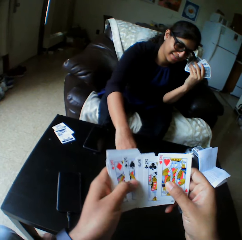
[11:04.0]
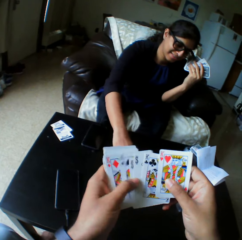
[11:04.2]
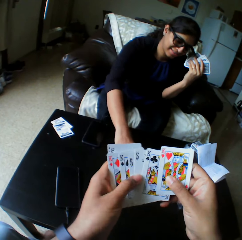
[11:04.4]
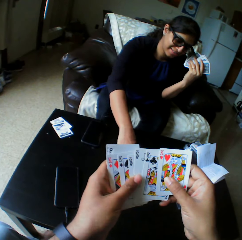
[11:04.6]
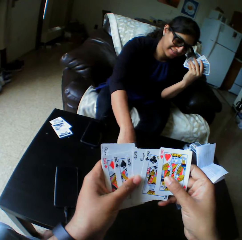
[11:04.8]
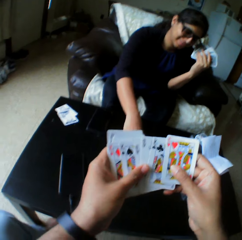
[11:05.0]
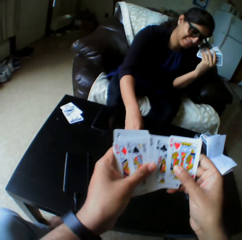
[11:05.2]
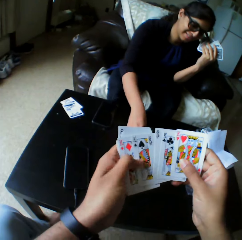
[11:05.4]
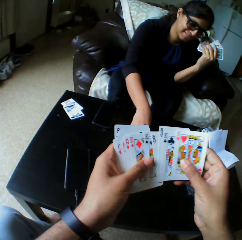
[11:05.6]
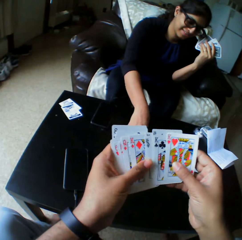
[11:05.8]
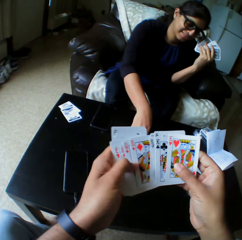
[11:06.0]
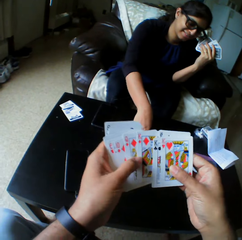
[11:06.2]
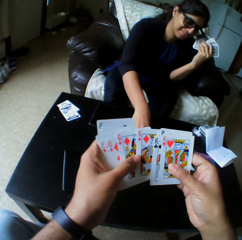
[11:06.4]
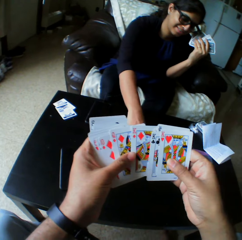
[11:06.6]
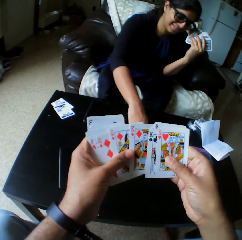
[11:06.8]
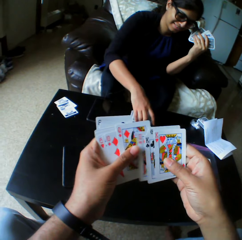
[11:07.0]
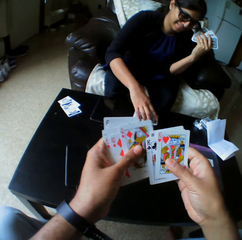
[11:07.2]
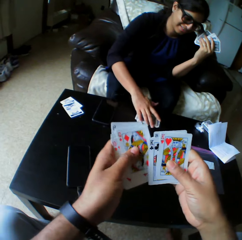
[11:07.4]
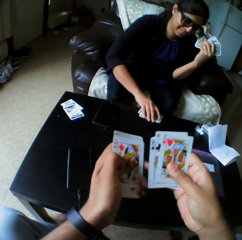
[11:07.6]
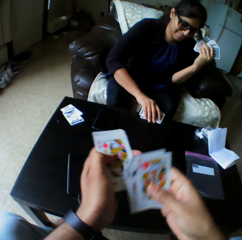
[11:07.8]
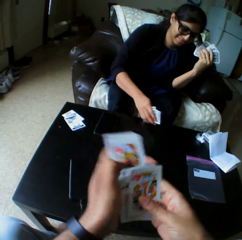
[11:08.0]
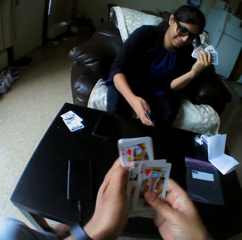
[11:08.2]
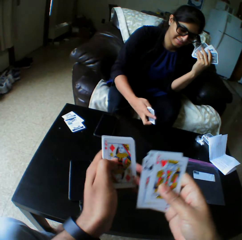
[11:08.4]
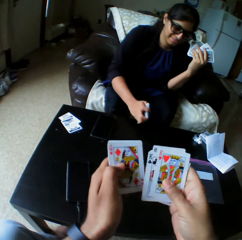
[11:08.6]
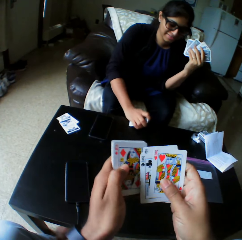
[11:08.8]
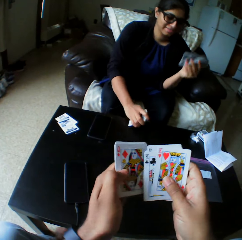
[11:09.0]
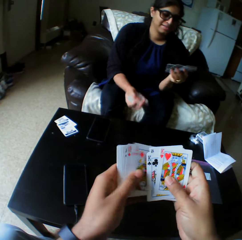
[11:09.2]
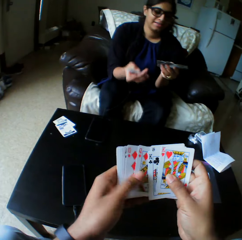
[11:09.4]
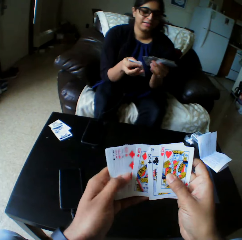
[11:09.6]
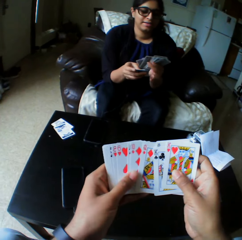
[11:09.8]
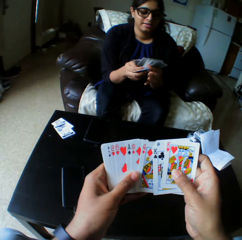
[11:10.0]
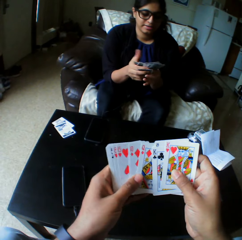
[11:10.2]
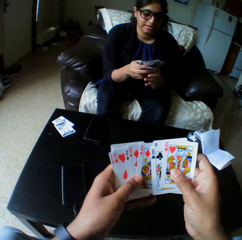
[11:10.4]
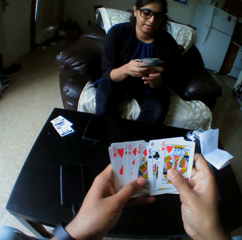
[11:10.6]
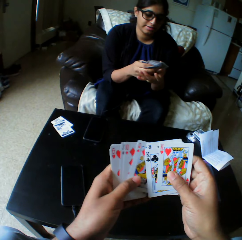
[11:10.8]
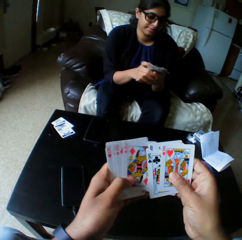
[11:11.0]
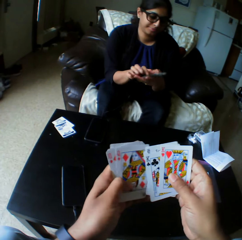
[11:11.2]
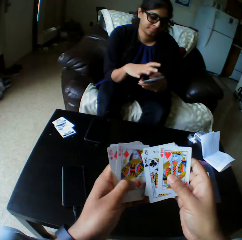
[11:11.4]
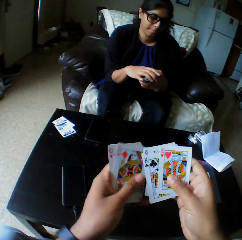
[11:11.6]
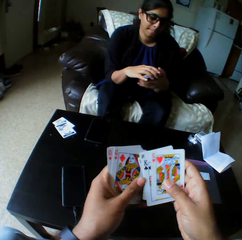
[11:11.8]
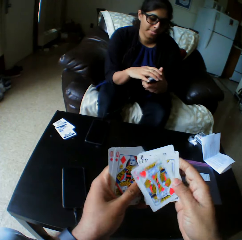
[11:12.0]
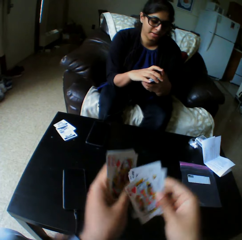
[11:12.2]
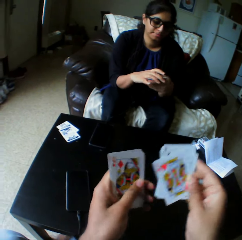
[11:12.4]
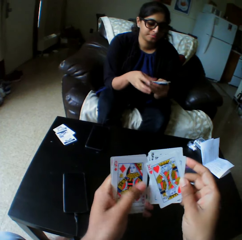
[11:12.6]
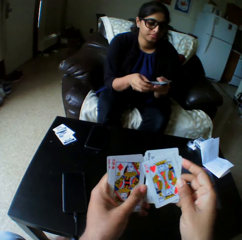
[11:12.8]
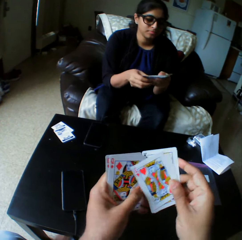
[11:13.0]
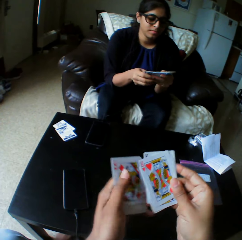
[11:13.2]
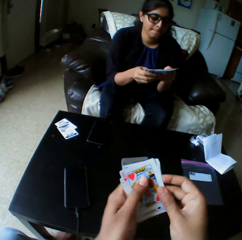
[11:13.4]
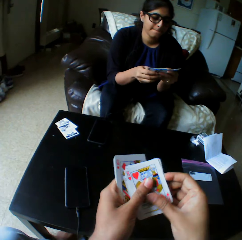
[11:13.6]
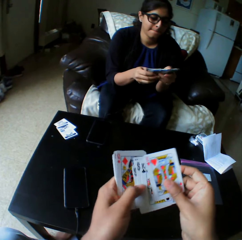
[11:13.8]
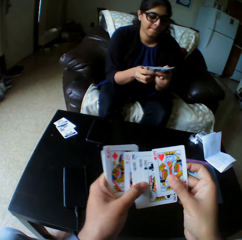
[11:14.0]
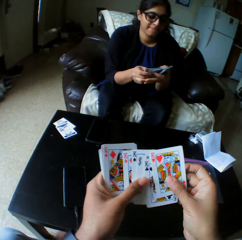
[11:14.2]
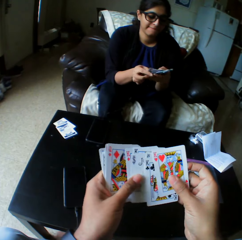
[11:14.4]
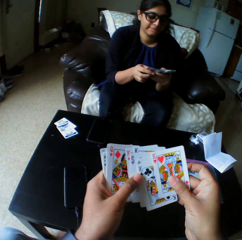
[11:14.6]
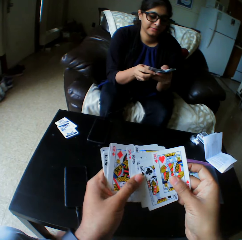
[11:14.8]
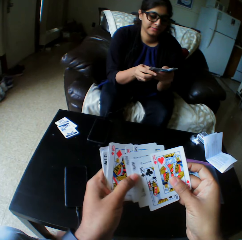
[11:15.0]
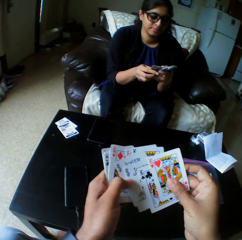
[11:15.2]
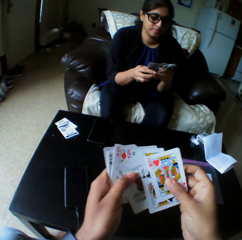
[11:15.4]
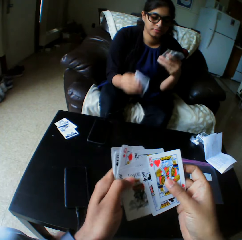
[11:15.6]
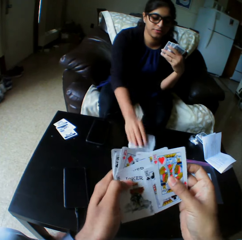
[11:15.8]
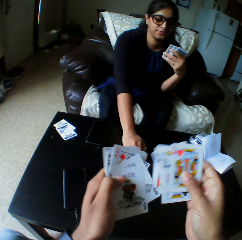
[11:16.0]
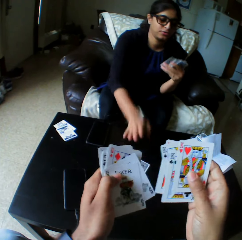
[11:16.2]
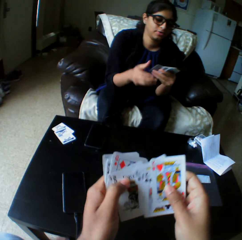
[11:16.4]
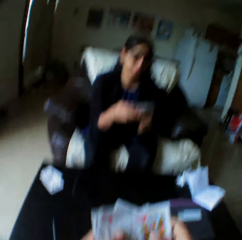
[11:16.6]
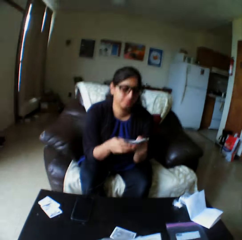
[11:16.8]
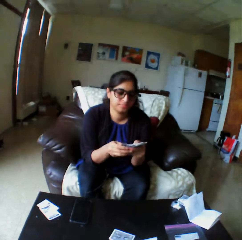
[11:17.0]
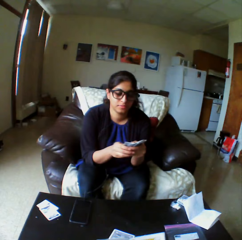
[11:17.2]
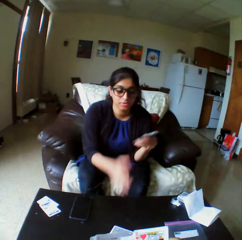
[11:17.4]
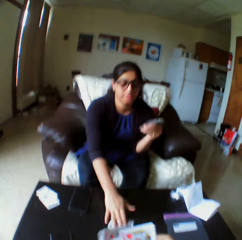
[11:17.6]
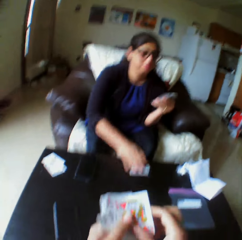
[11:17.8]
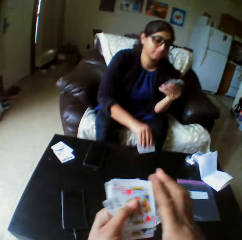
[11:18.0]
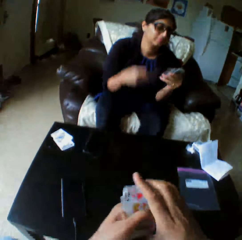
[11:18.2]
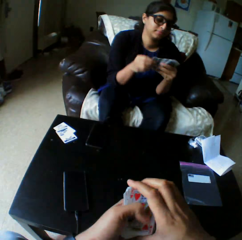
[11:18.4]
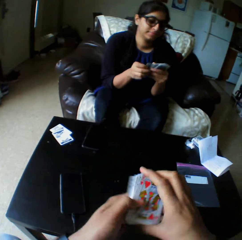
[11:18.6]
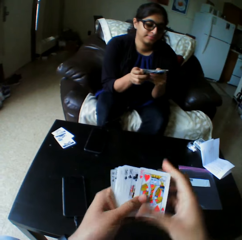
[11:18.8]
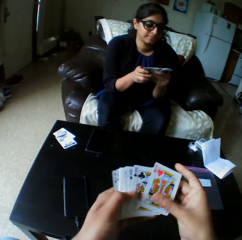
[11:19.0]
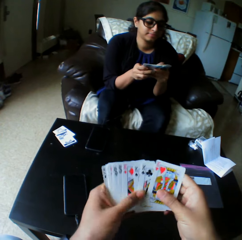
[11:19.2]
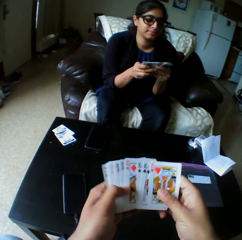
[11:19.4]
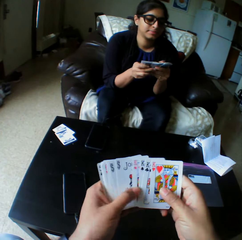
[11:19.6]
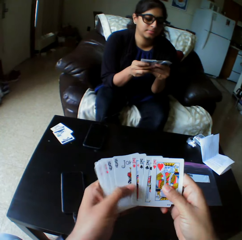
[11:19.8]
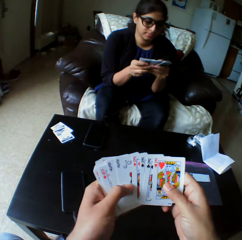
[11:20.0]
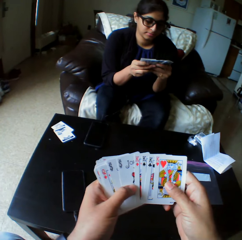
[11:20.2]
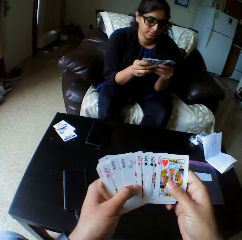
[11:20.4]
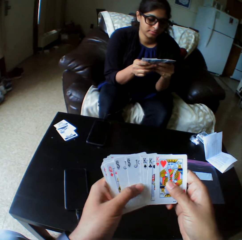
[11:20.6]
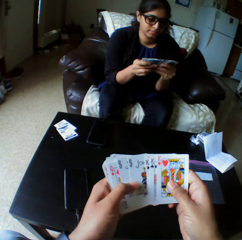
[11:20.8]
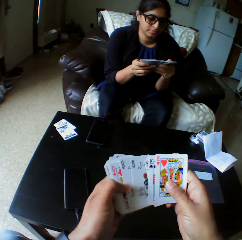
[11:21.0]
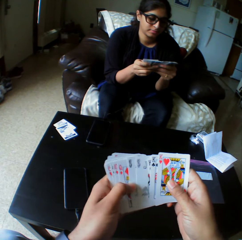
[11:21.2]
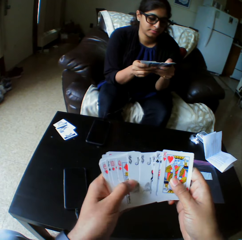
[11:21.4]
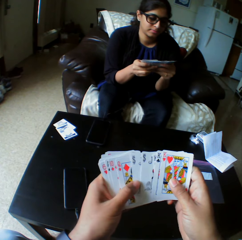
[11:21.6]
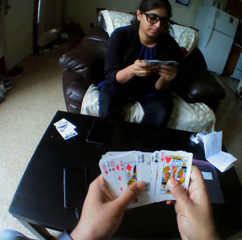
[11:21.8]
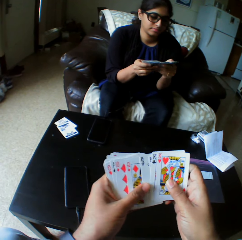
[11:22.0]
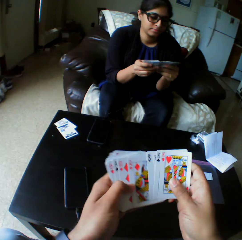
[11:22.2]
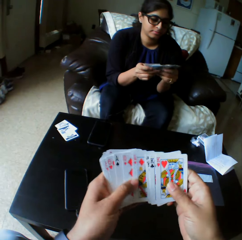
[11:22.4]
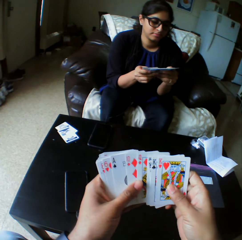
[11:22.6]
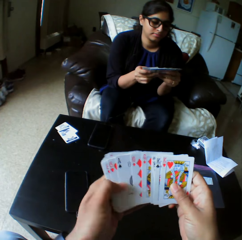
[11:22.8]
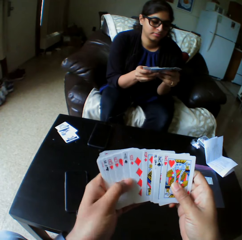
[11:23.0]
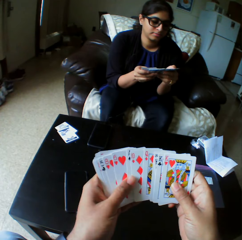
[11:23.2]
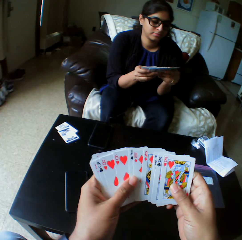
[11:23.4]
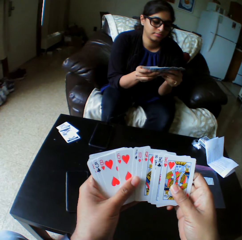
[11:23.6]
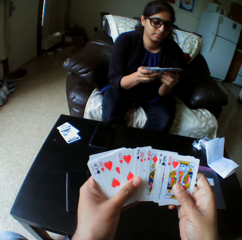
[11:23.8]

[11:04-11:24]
A woman picks up the play card on the table. She picks up a card from the table with the right hand. She puts the play card together and shuffles cards with both hands. She drops a card with the right hand. She shuffles cards with both hands. She picks up a card from the table with the right hand. The camera wearer arranges the play cards. The woman shuffles cards with both hands and arranges the play cards.

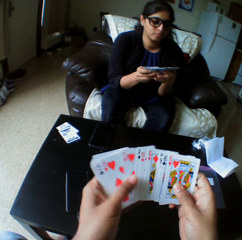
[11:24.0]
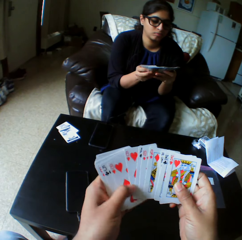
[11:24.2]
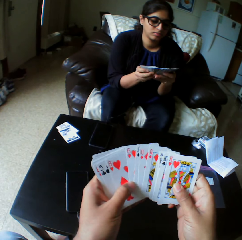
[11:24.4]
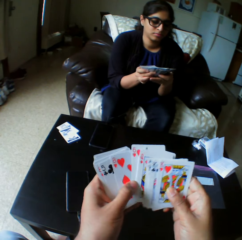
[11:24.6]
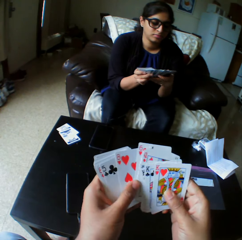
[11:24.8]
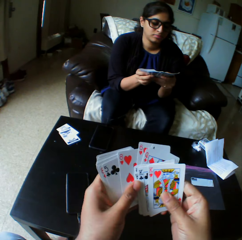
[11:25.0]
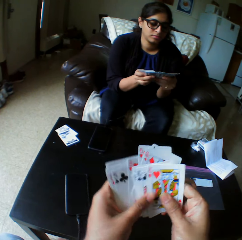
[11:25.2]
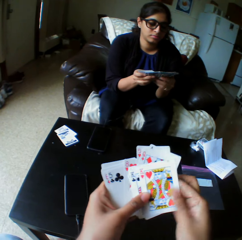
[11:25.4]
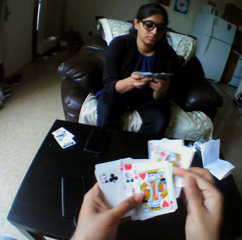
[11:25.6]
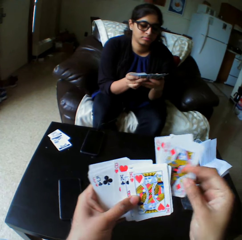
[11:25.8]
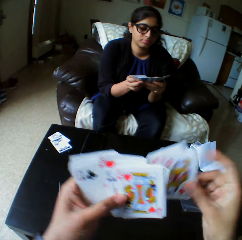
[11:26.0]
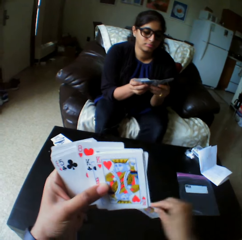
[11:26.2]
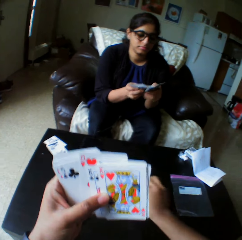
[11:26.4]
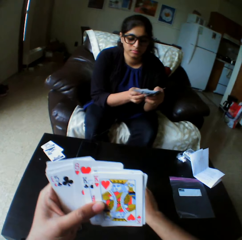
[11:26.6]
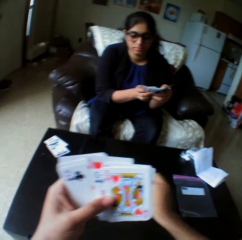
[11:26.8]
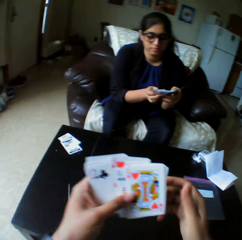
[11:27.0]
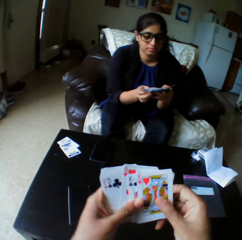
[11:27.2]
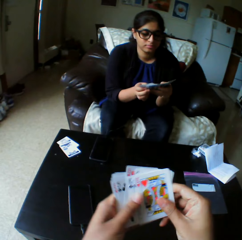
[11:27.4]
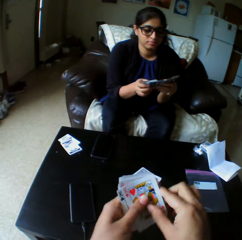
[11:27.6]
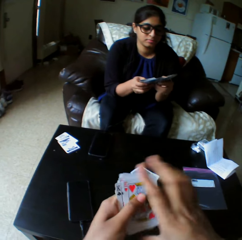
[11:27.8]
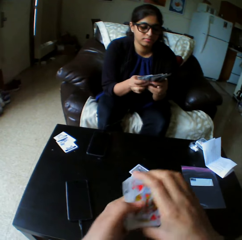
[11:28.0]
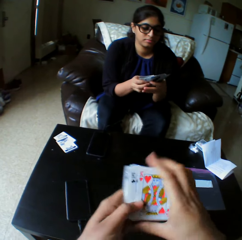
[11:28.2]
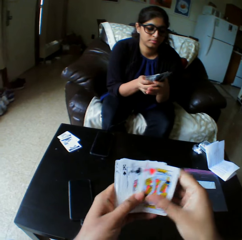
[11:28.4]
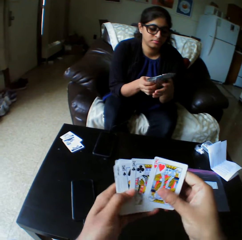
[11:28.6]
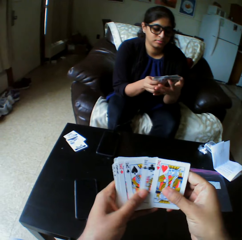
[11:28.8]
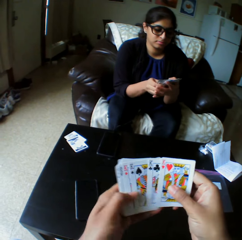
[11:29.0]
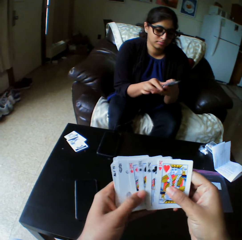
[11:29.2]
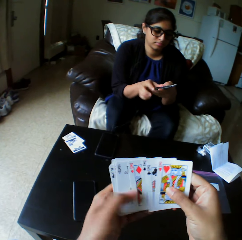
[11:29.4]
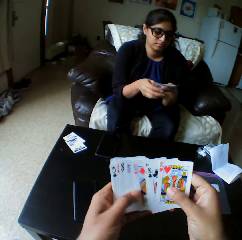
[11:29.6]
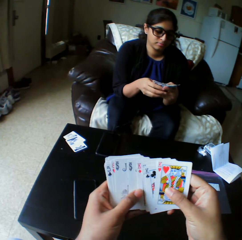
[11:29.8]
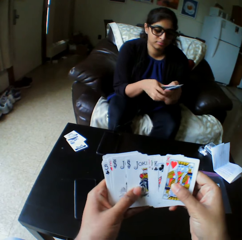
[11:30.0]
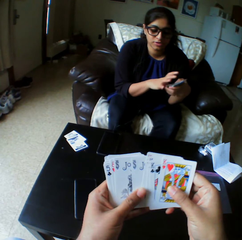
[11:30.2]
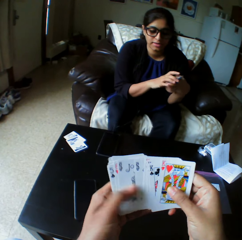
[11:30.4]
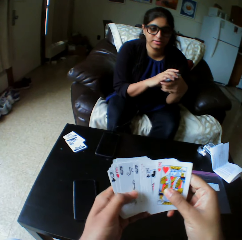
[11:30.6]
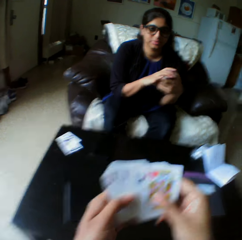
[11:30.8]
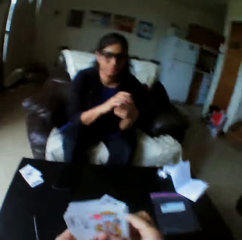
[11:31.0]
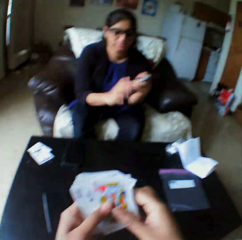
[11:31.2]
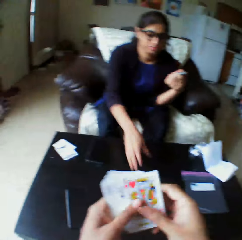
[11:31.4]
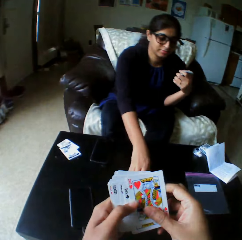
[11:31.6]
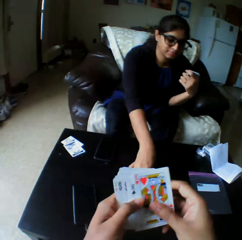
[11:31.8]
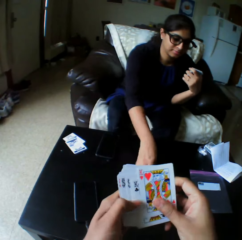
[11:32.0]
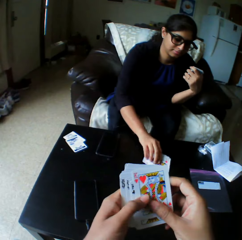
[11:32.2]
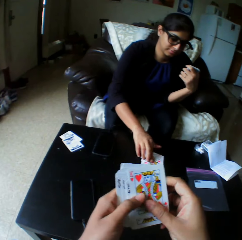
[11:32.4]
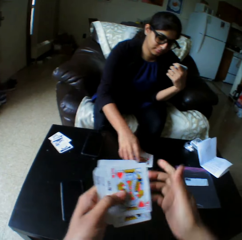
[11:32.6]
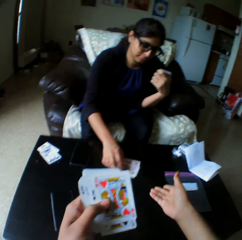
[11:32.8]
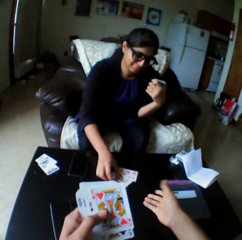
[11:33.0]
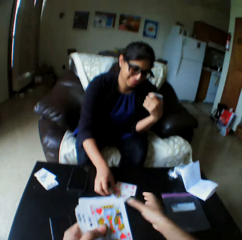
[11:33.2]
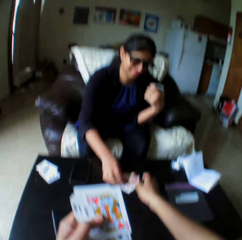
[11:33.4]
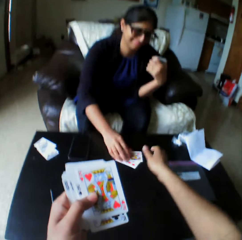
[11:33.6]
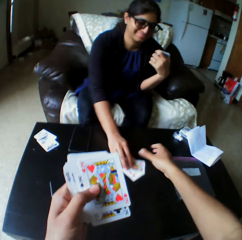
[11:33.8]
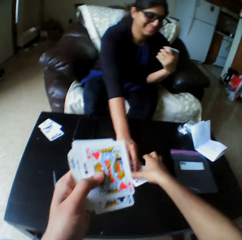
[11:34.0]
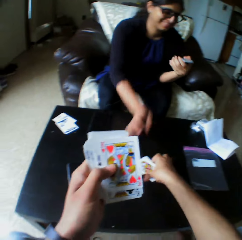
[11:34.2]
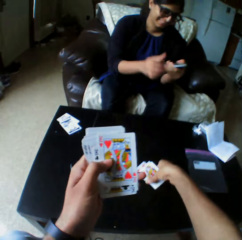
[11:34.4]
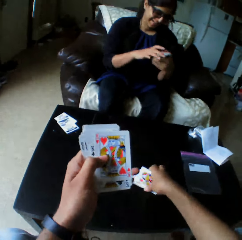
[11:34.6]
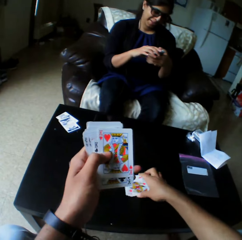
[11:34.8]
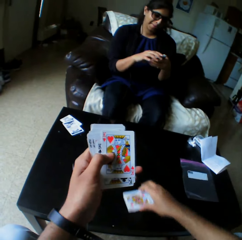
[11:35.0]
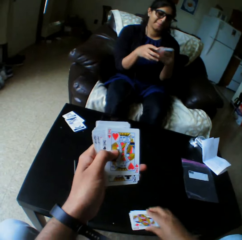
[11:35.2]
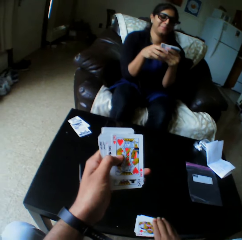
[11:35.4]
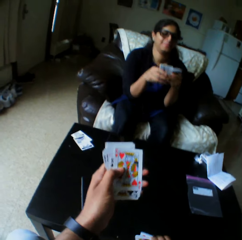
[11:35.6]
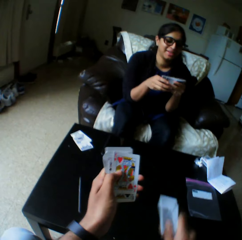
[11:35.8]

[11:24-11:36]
The camera wearer takes the play cards. He drops a card on the table with his right hand. He puts together the play cards. He shuffles cards with both hands. He arranges the play cards. A woman takes the play cards. The camera wearer points his hand on the play card. He collects cards from the woman with his right hand.
